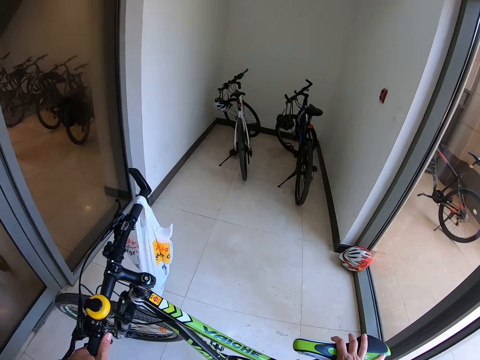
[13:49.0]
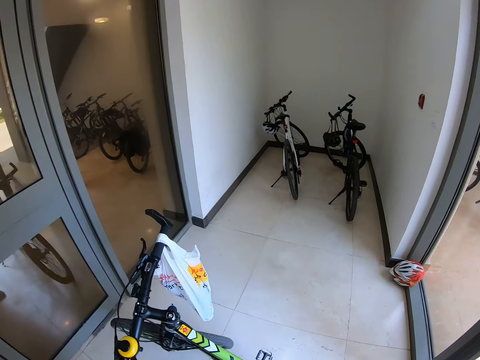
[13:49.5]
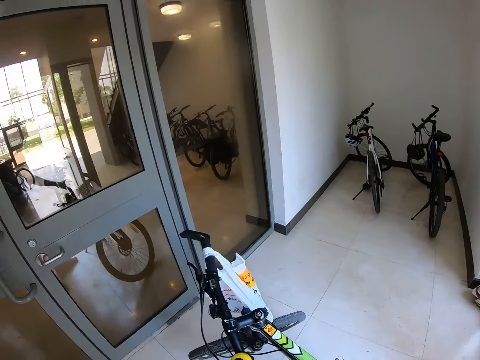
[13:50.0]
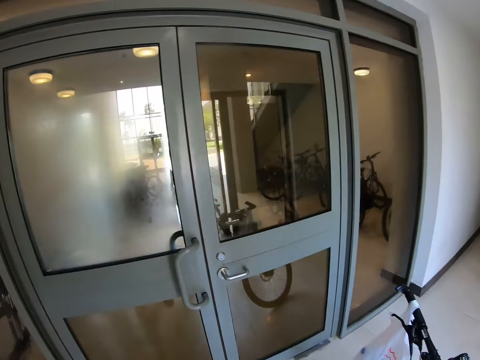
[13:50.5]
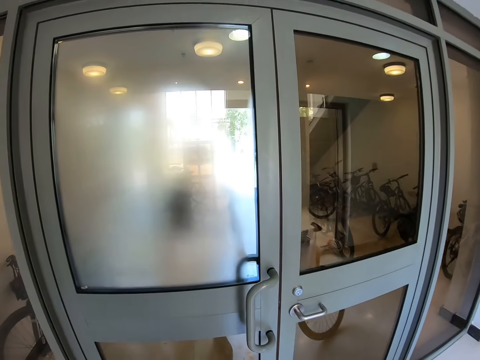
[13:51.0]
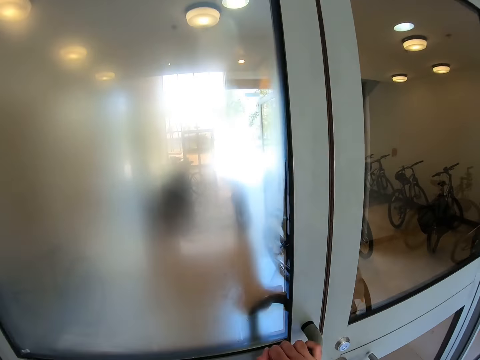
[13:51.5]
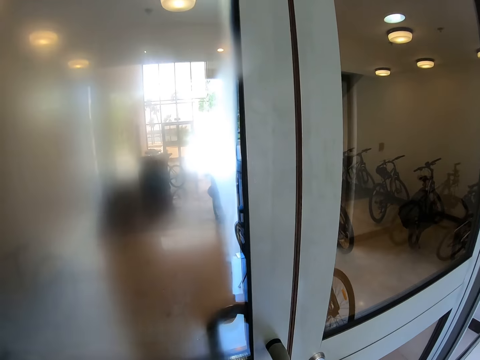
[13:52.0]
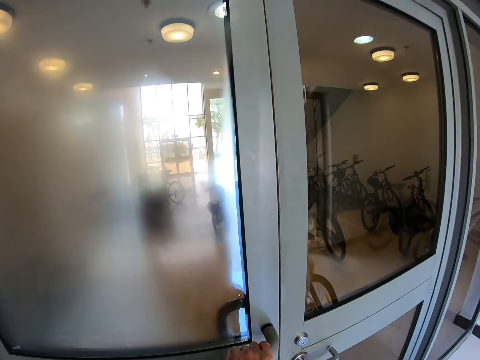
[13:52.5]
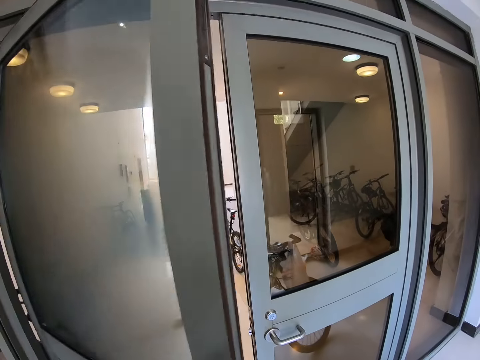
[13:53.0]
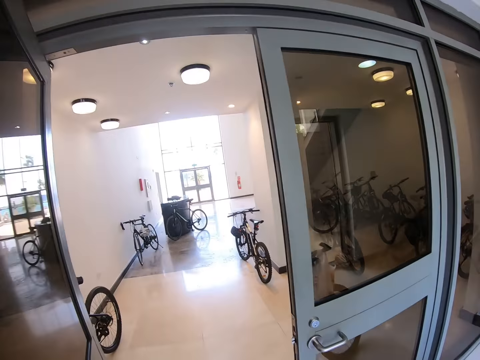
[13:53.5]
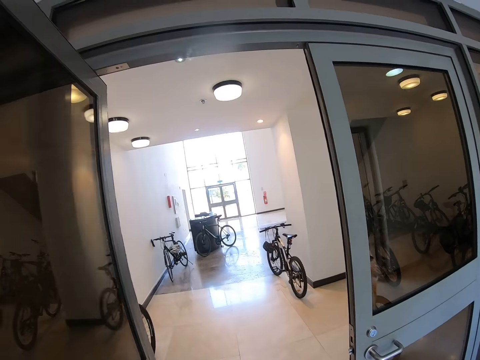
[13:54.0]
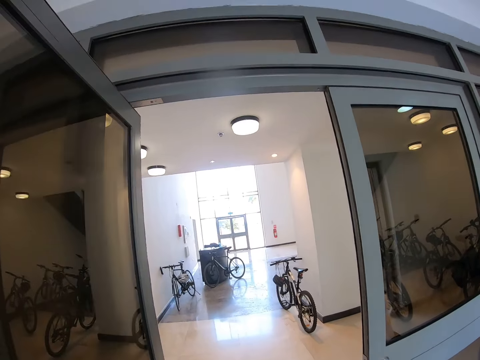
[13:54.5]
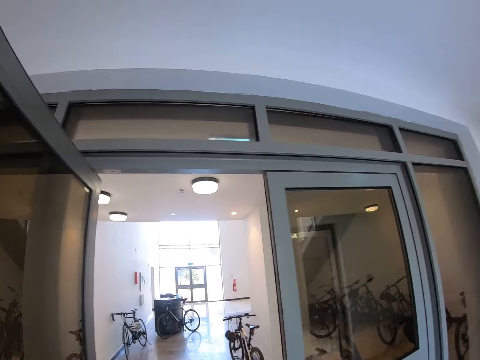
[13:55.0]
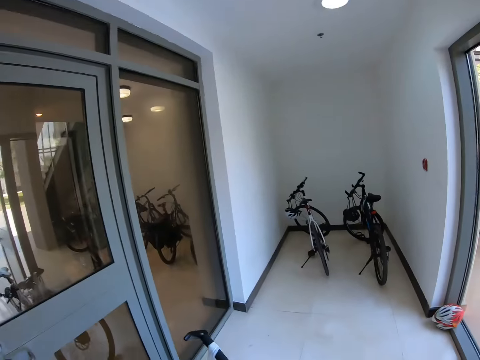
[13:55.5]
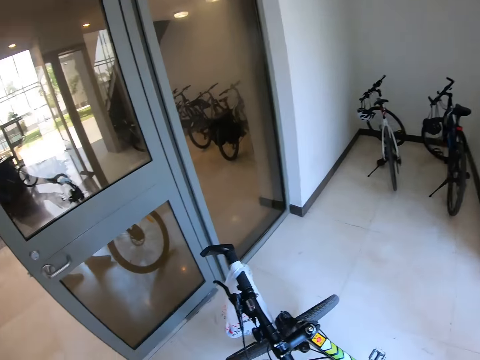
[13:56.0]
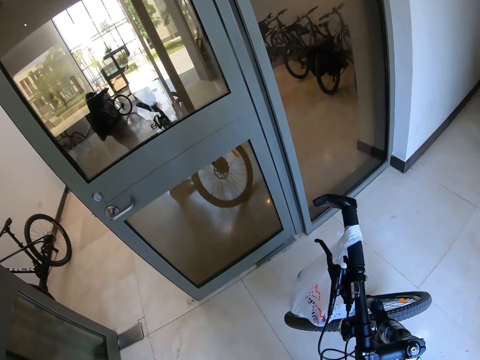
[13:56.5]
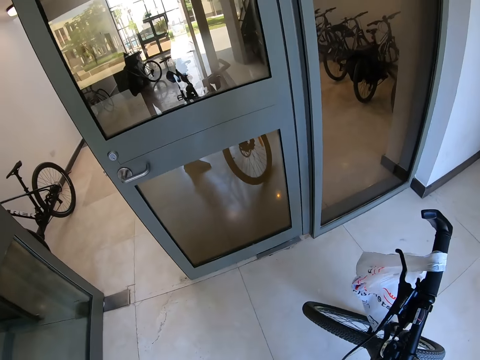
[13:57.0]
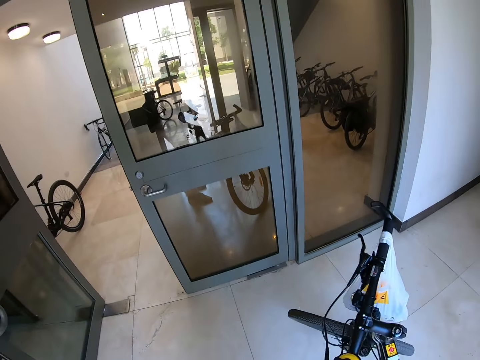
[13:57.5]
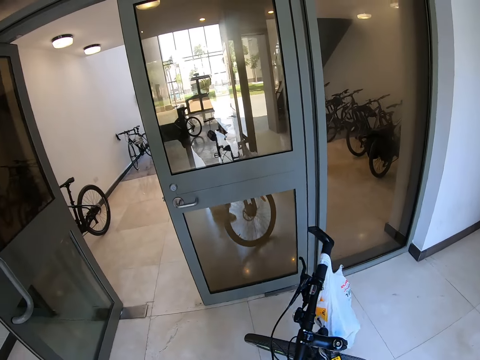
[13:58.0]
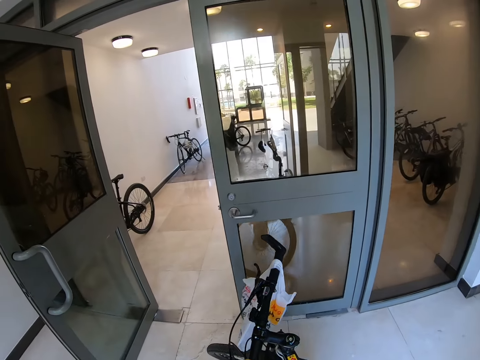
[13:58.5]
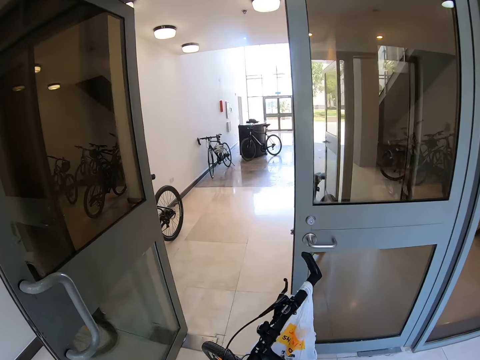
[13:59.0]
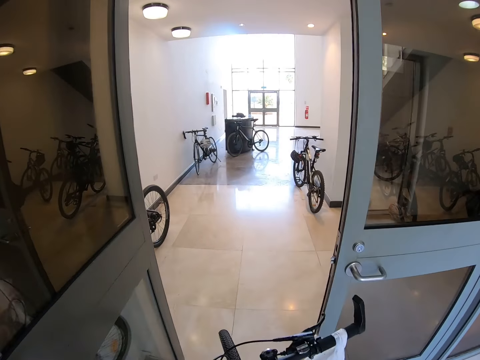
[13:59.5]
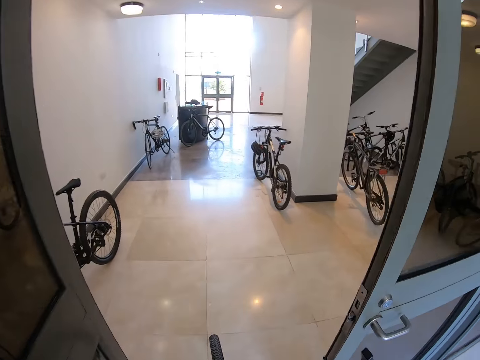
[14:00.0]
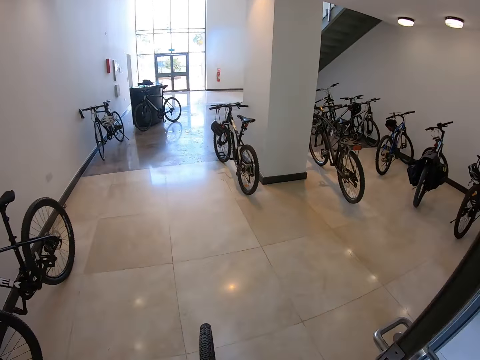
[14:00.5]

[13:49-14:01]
The camera wearer swings a hand. They open the glass door. They enter inside with the bicycle. They stare at the bicycle. They push the bicycle.

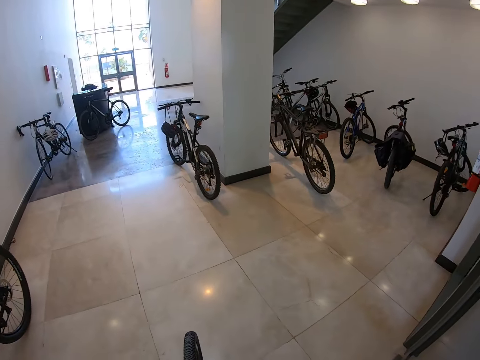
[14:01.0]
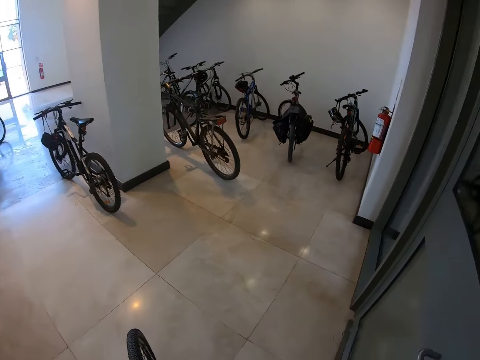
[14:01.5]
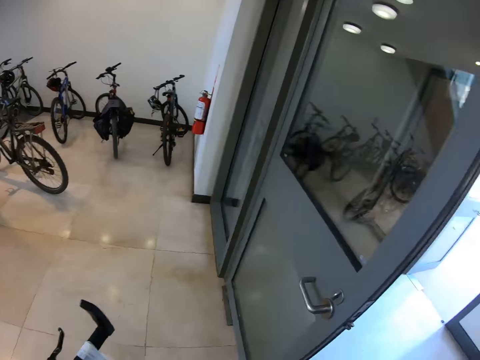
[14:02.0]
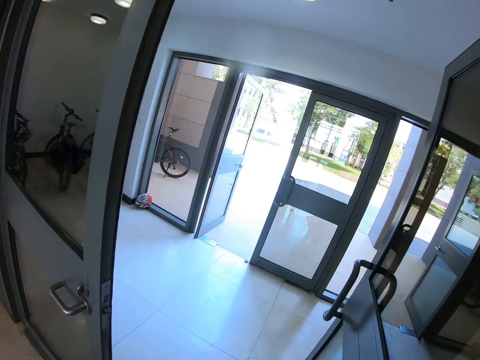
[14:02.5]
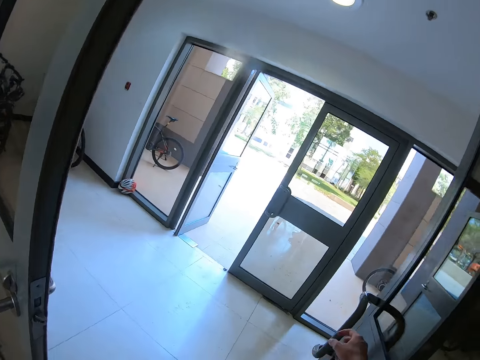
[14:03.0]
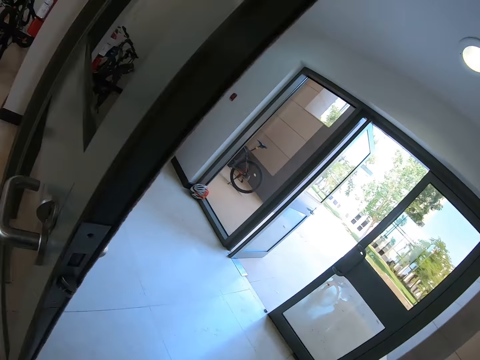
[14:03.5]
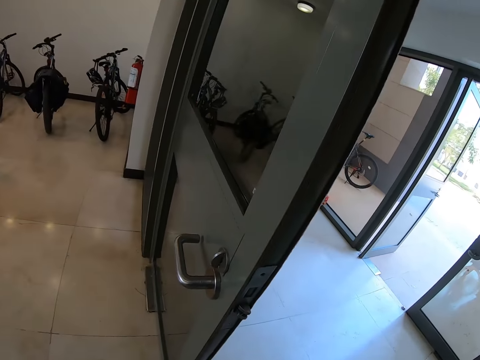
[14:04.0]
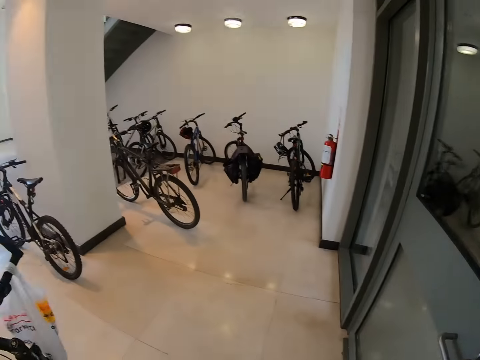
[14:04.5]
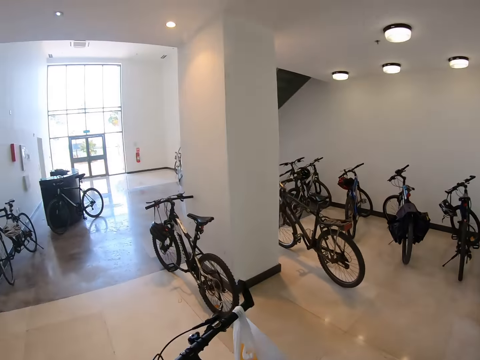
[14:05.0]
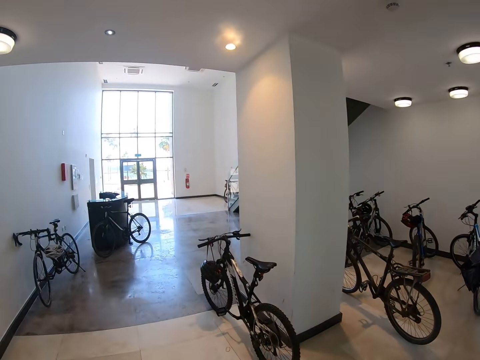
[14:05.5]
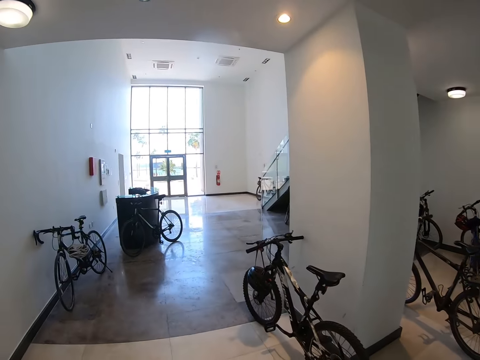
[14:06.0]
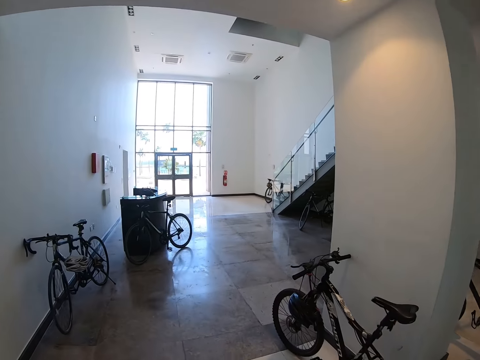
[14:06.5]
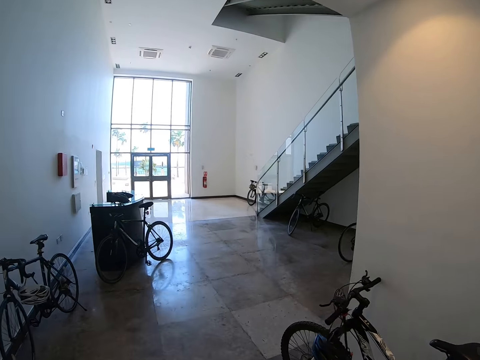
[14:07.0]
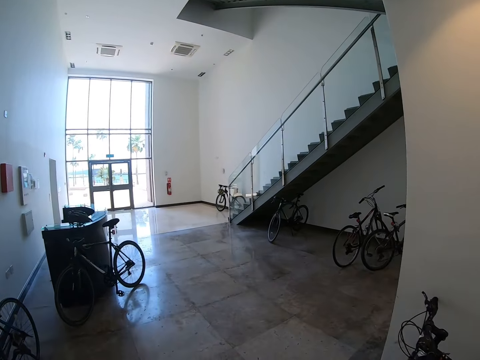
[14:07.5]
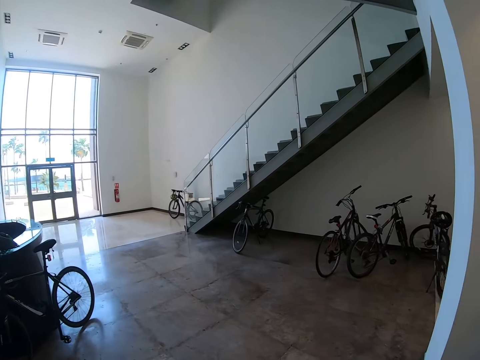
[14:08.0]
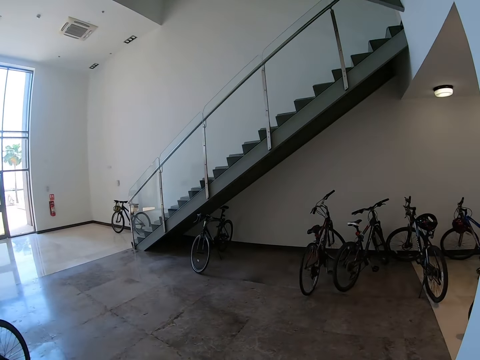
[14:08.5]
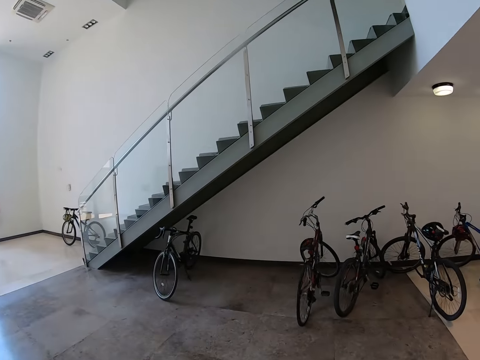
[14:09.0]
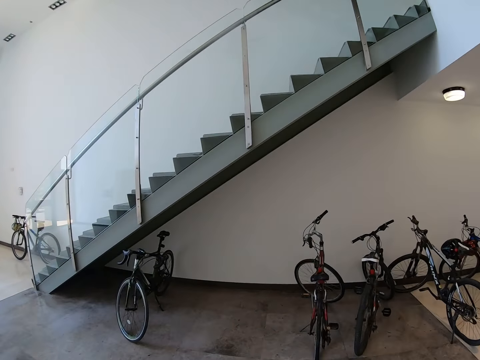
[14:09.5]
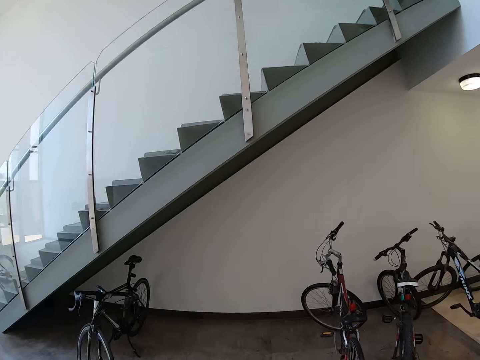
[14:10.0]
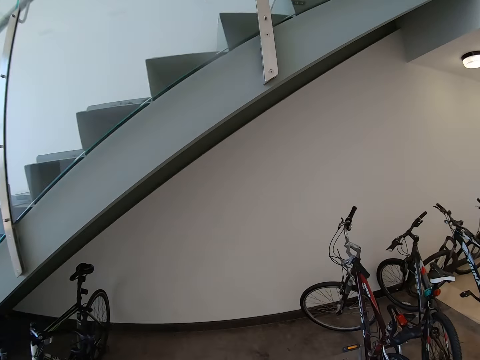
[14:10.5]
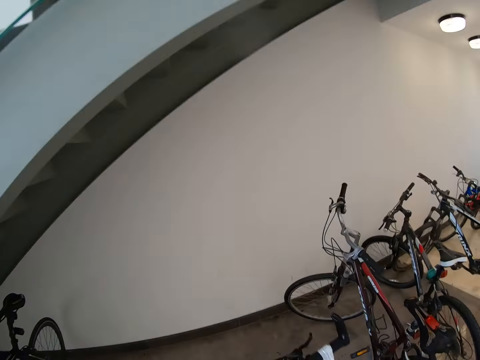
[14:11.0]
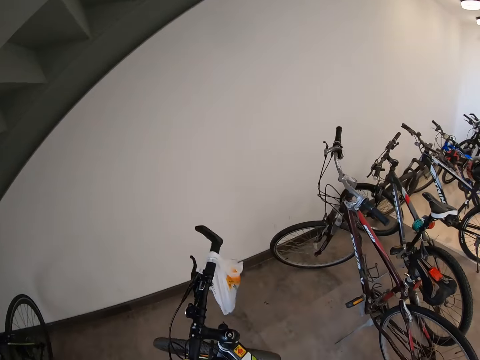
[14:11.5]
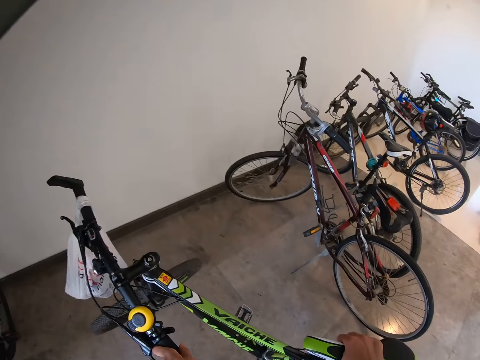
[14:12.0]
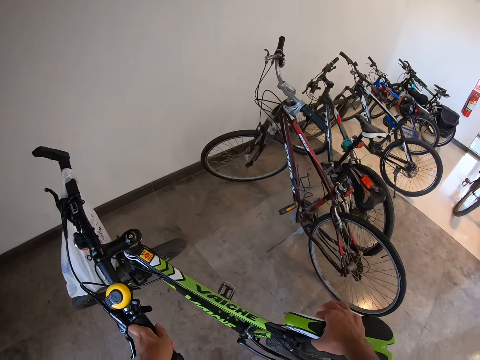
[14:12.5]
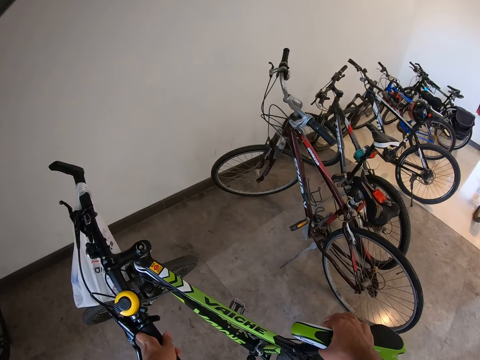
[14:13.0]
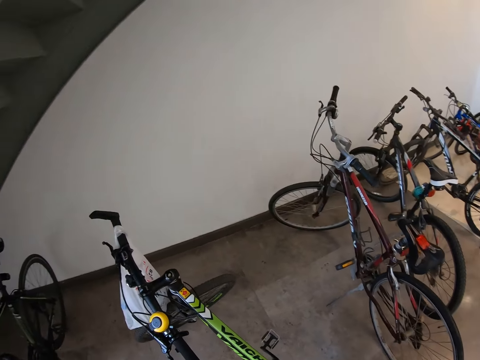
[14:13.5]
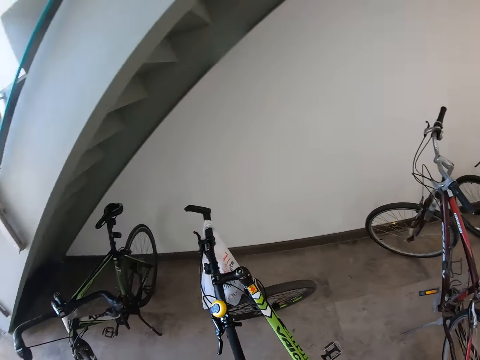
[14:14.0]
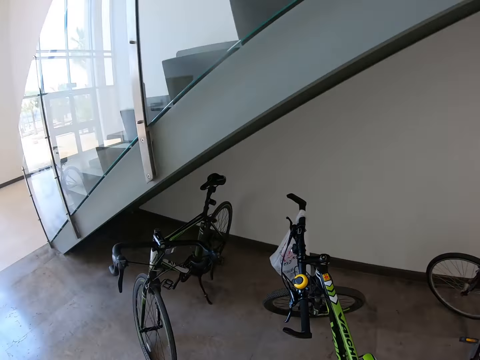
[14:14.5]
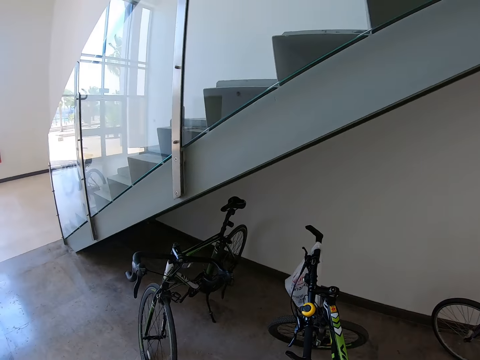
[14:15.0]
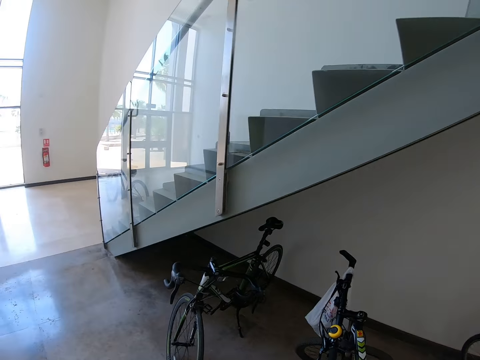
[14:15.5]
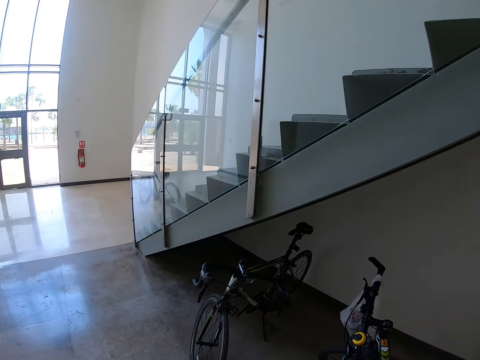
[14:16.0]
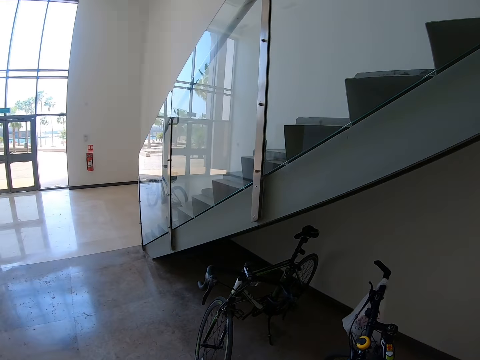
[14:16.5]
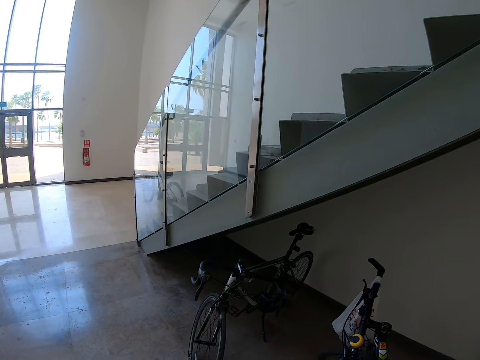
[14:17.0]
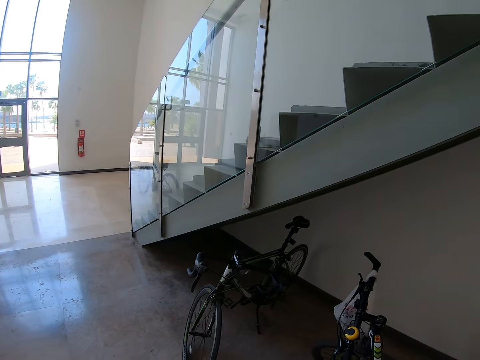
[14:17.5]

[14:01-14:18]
The camera wearer stares at the door. They push the bicycle. They park the bicycle. They swing a hand and touch something.
